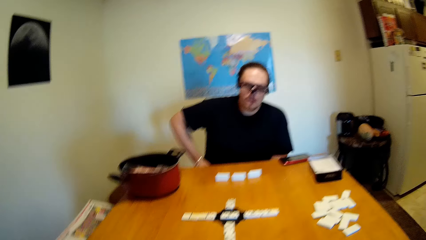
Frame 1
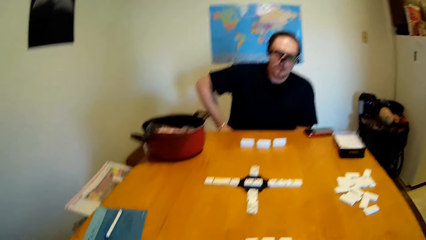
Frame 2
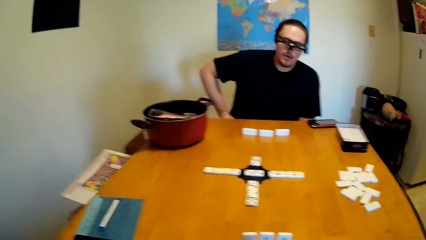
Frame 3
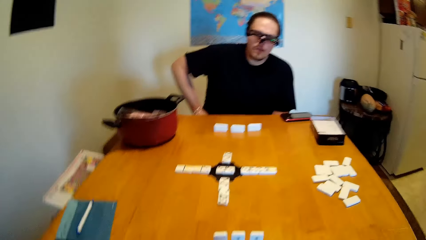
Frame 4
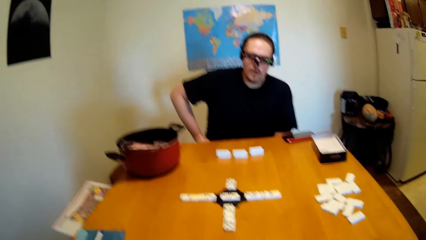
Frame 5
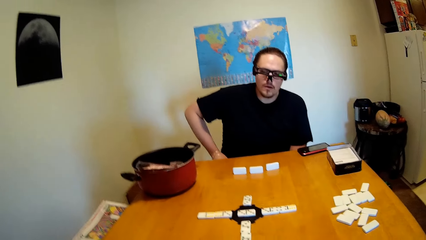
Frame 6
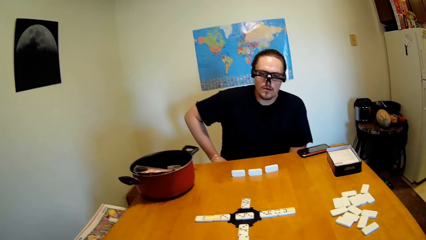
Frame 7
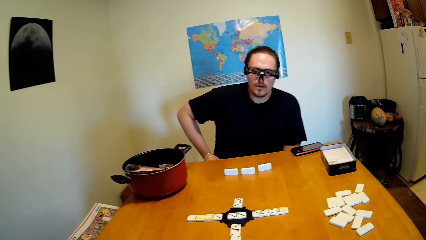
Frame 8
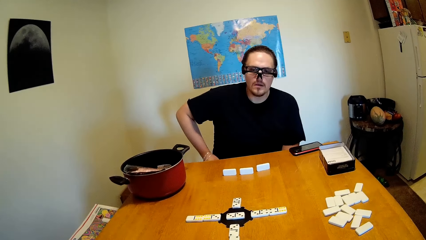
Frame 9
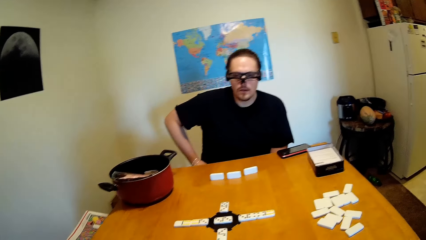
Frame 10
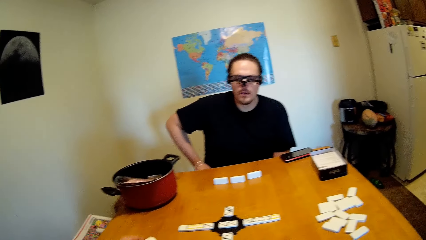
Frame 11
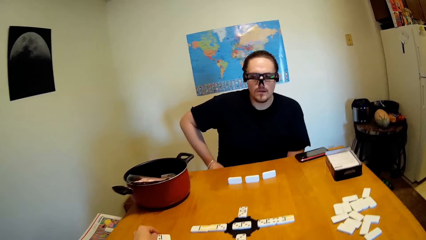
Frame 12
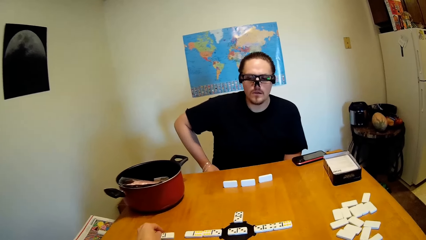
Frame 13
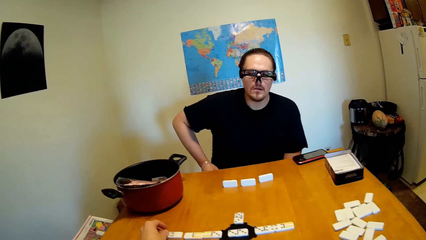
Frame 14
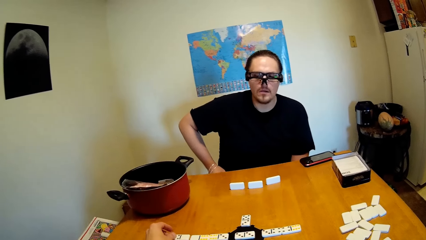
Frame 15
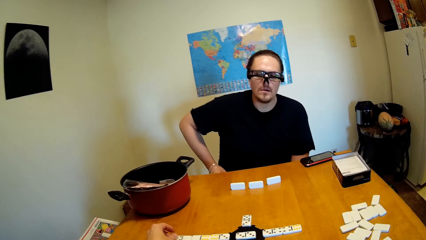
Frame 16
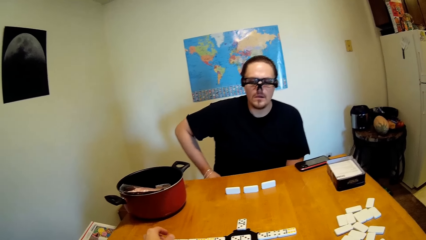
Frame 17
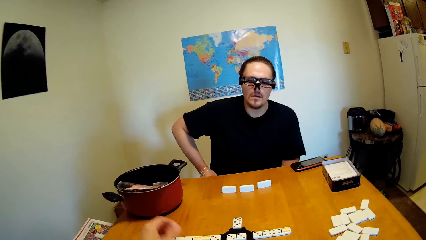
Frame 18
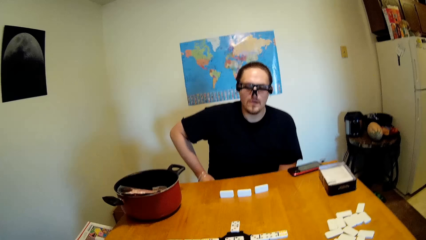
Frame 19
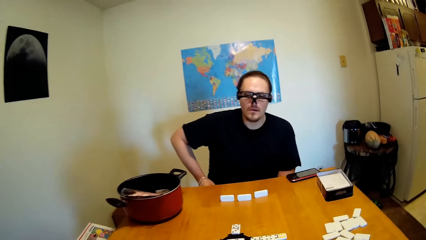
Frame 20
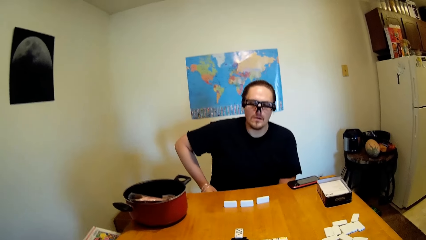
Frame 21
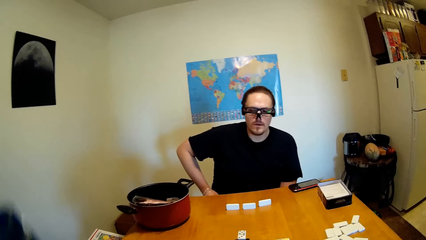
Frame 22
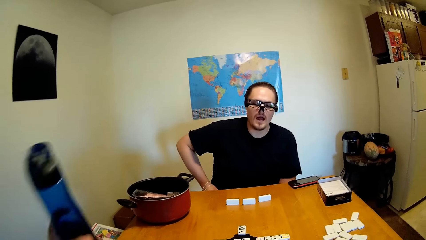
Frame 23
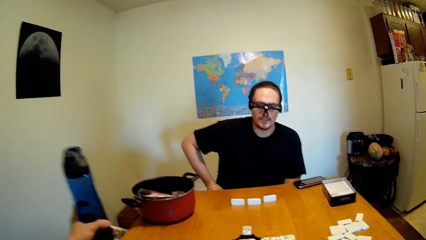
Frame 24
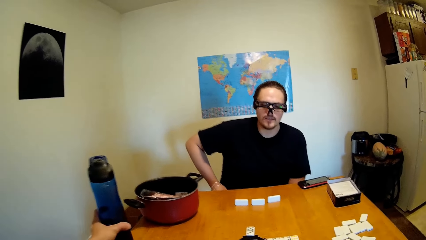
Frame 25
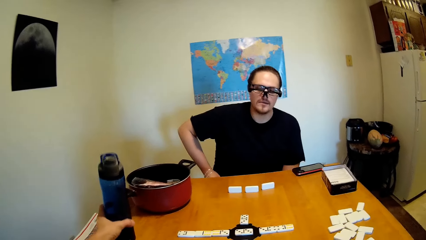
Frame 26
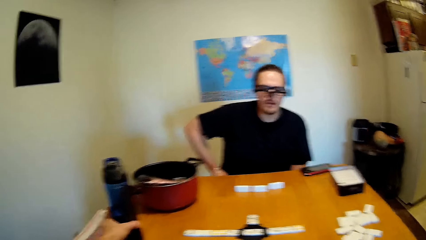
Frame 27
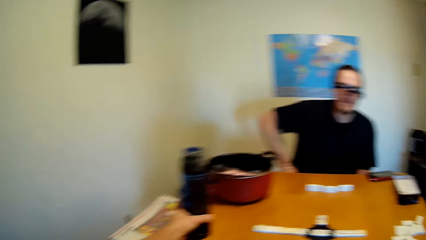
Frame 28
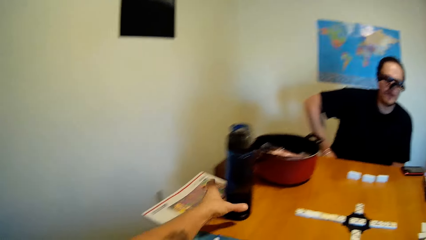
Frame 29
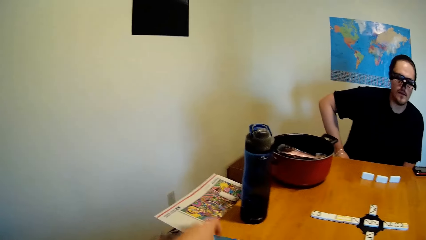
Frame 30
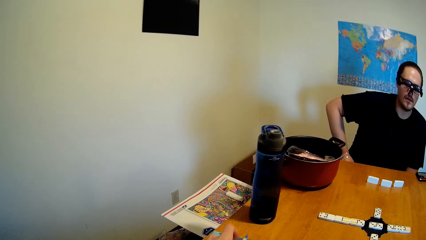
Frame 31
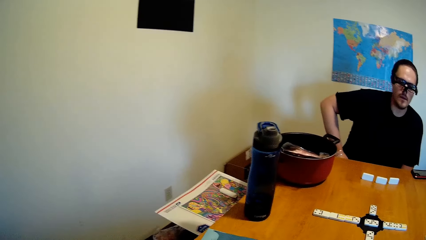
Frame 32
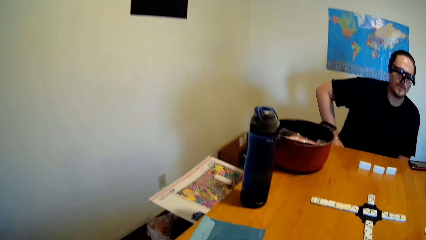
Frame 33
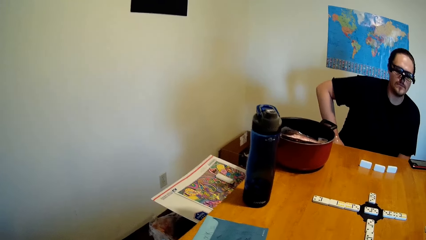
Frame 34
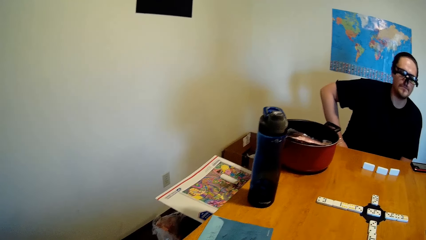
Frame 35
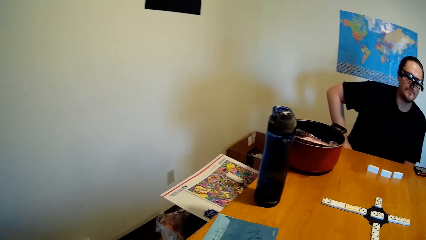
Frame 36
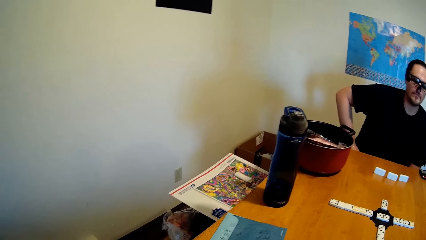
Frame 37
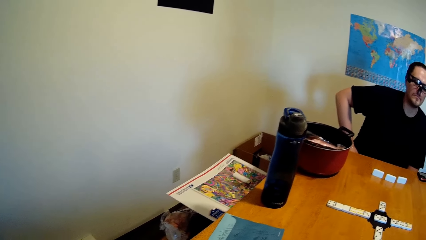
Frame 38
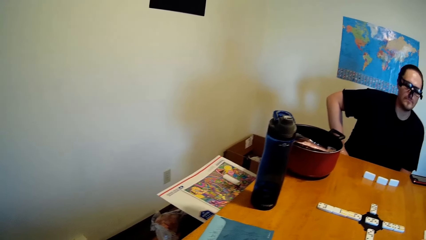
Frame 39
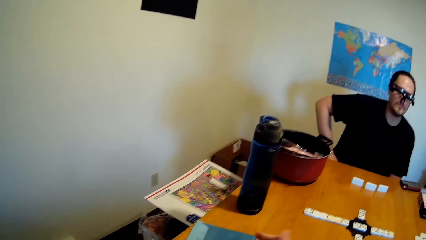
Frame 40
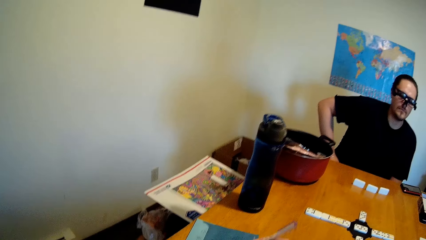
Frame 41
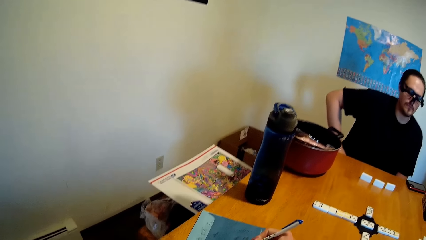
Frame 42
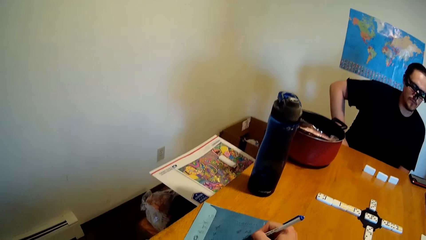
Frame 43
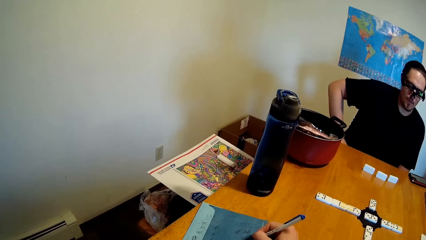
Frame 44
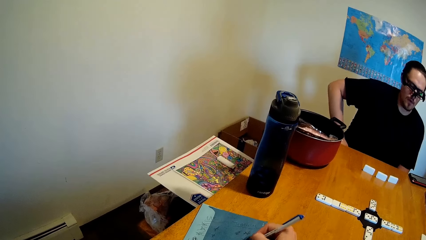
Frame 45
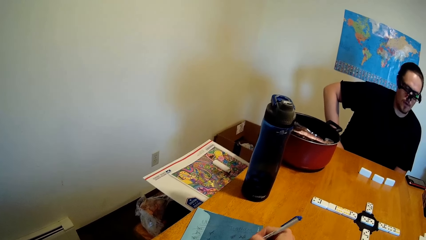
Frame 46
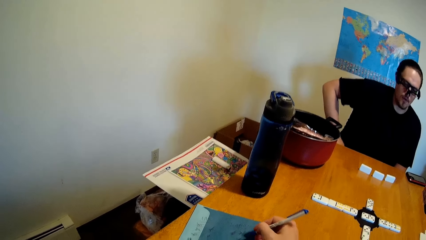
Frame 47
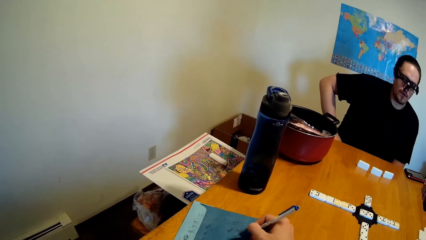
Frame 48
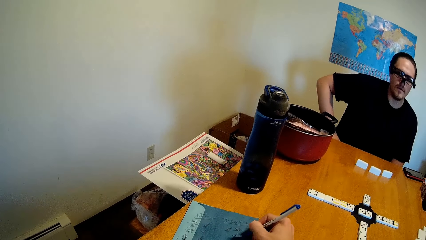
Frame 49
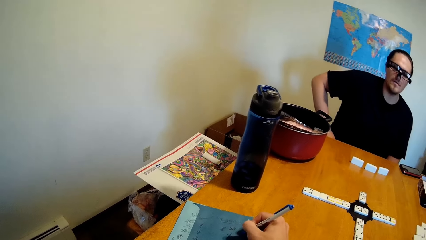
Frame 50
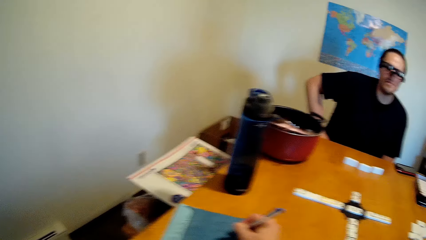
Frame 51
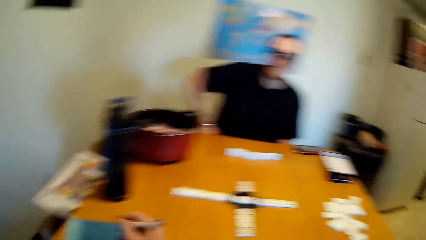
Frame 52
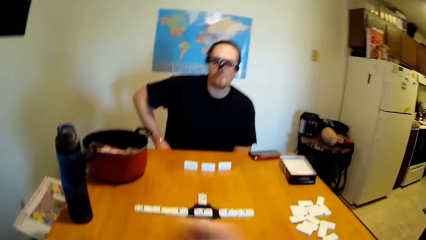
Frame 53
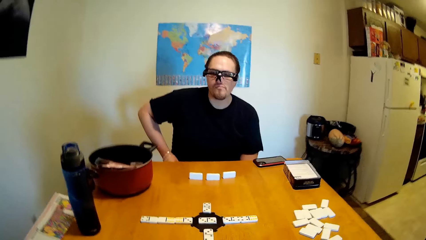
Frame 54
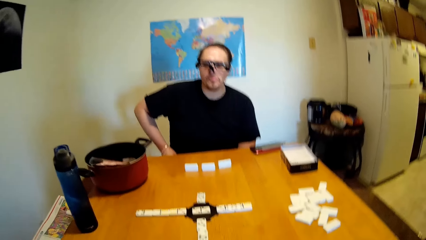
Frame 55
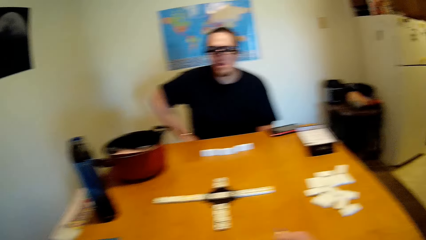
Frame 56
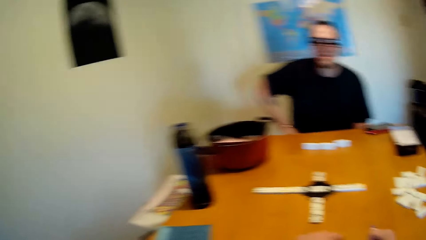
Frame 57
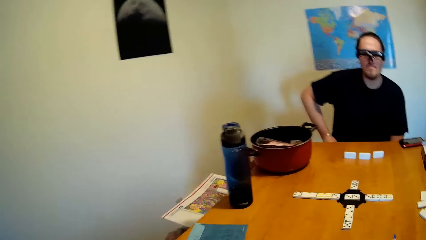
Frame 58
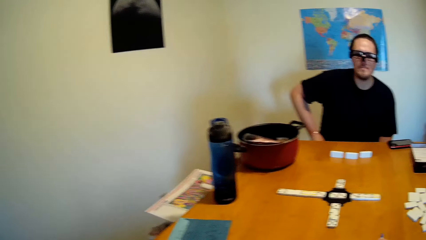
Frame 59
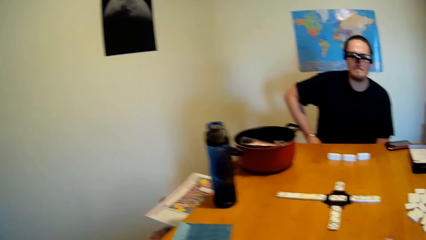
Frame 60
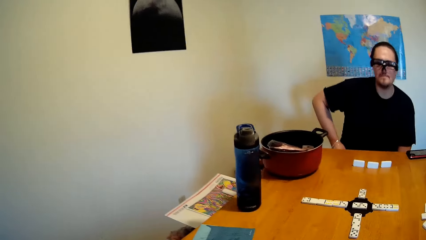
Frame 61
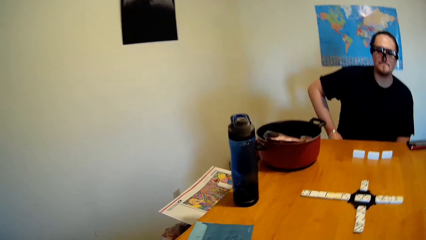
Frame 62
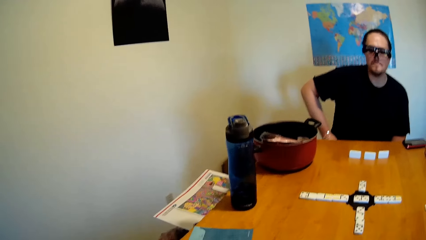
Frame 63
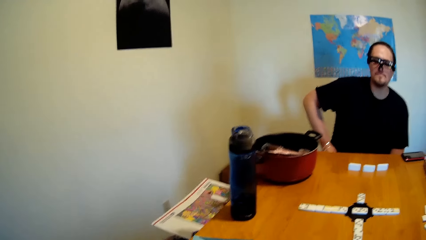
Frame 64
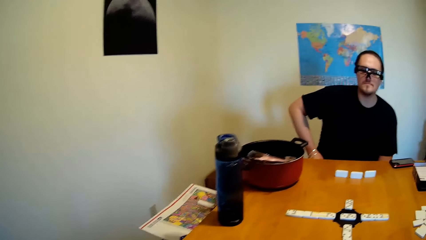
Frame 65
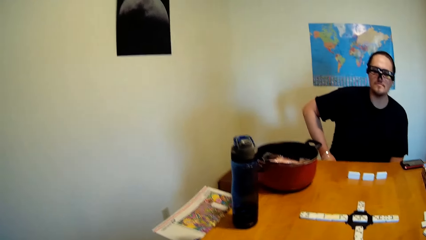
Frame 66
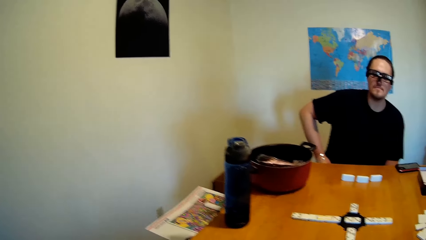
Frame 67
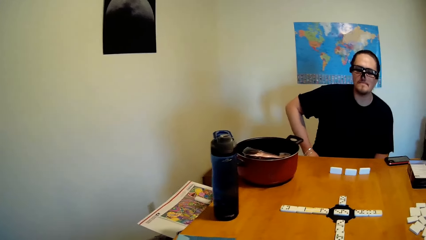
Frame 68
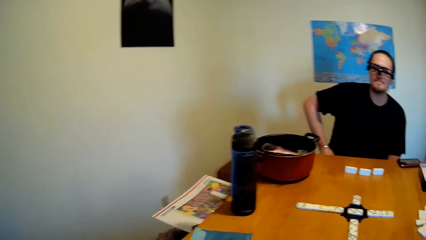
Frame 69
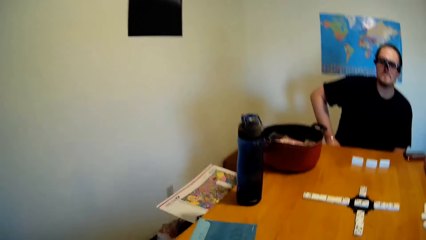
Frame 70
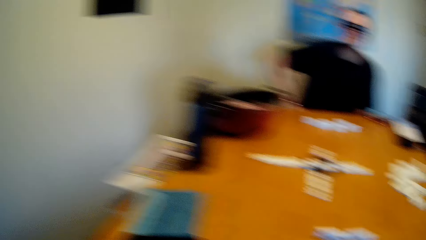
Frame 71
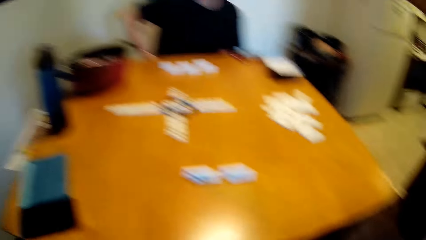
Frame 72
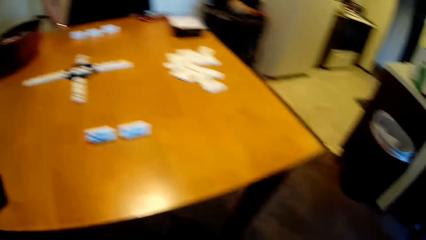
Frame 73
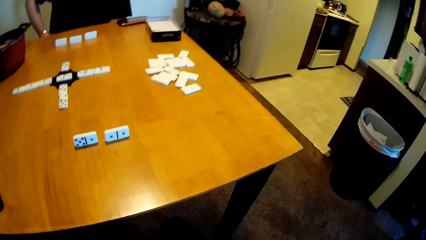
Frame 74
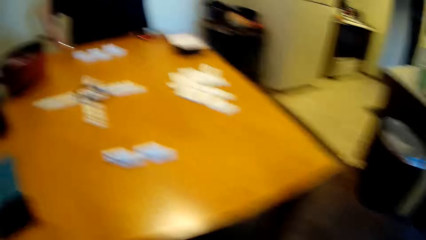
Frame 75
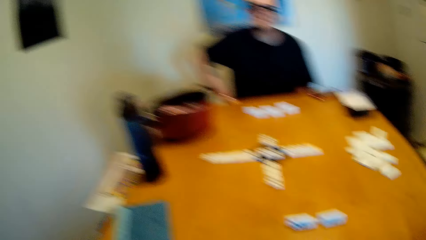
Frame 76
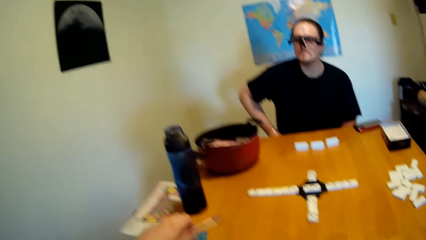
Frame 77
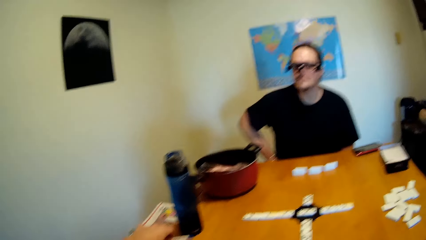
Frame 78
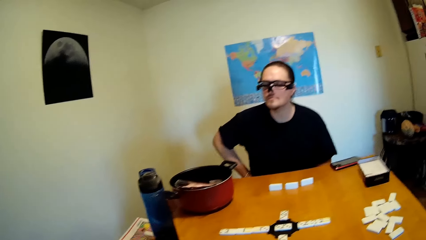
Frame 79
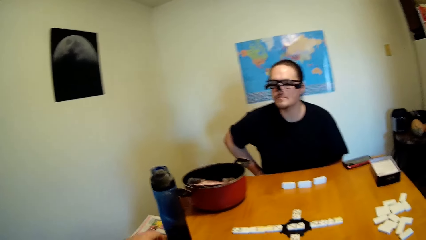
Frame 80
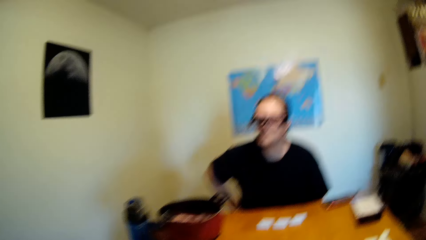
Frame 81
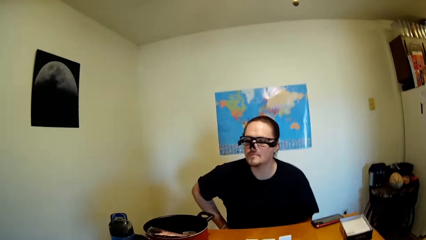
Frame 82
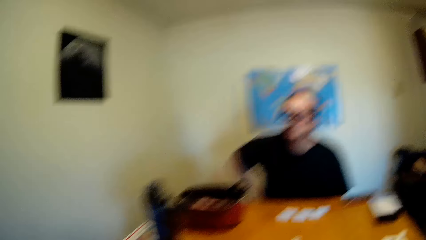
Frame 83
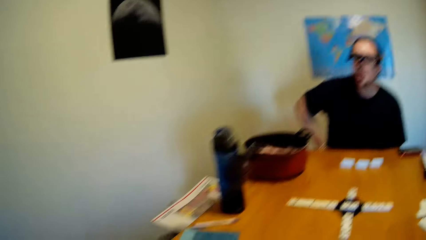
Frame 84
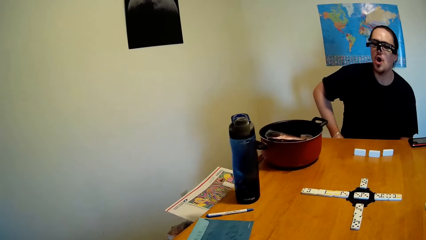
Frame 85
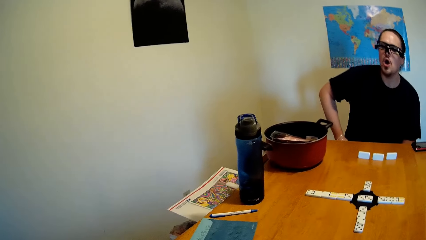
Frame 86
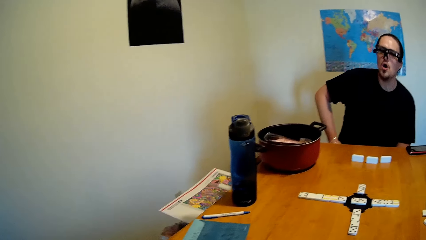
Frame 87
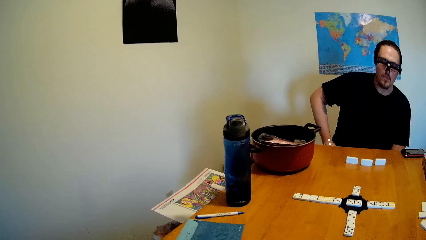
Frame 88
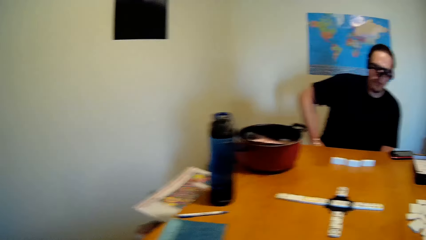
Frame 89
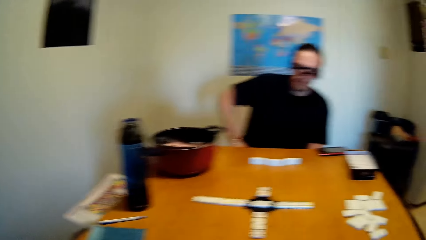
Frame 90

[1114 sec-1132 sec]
The camera wearer moves the tile or dice on the table. They put the water bottle on the table and look around the table. They pick up a pen and write with the pen on the paper. They look around, stare at a man, and talk to the man. They look around and put the pen on the table.
